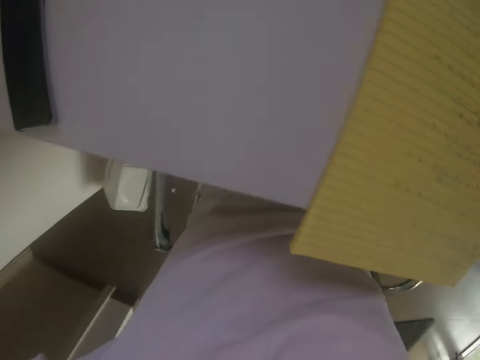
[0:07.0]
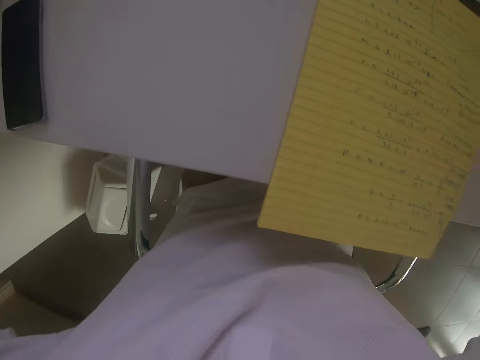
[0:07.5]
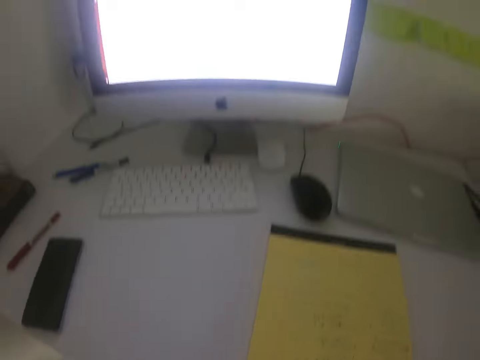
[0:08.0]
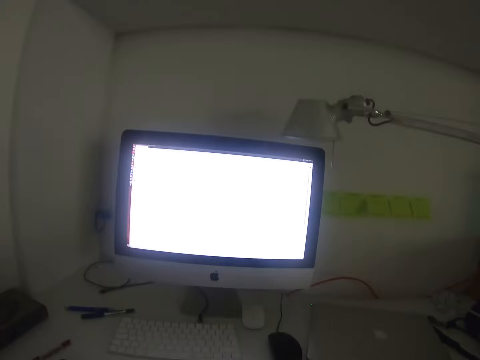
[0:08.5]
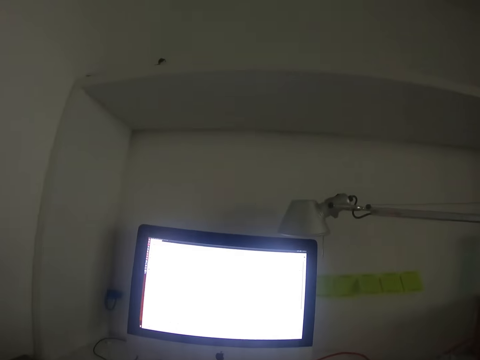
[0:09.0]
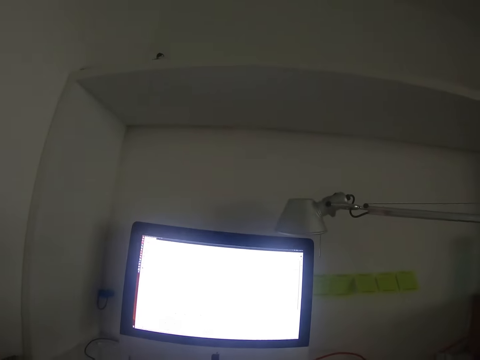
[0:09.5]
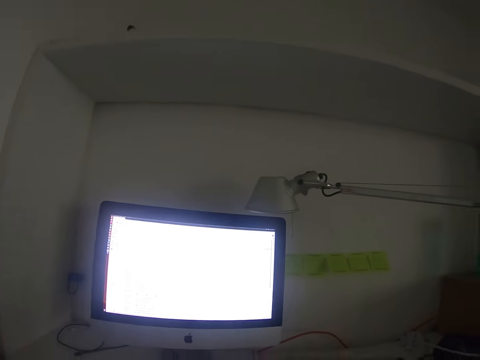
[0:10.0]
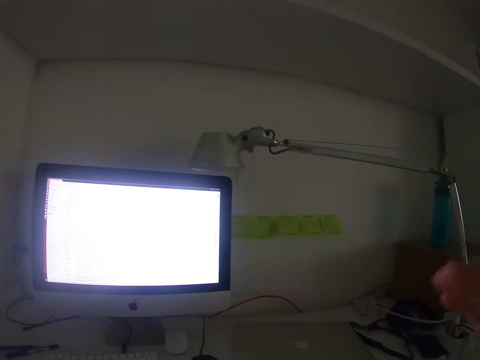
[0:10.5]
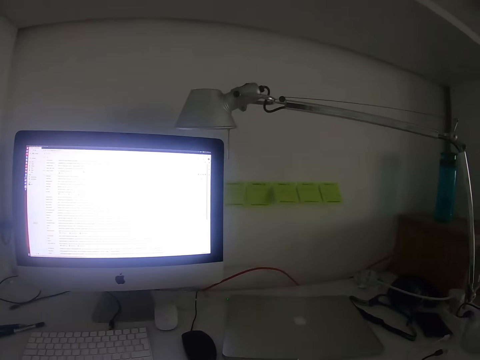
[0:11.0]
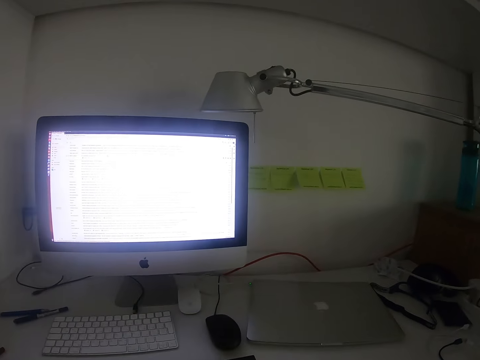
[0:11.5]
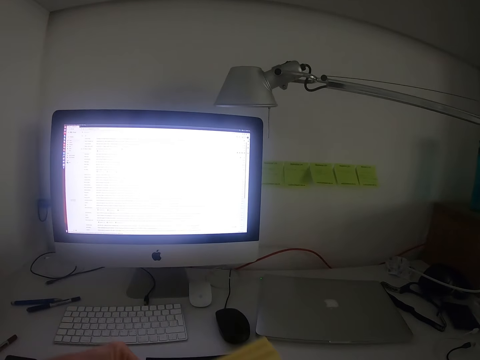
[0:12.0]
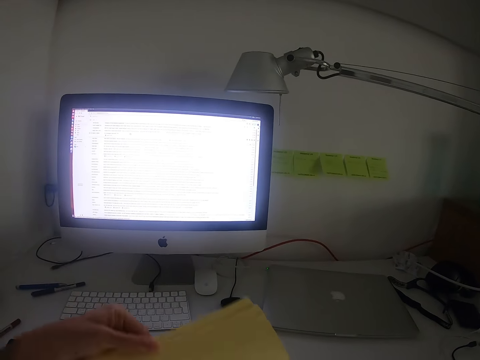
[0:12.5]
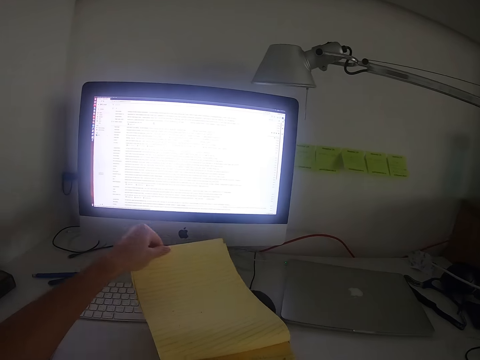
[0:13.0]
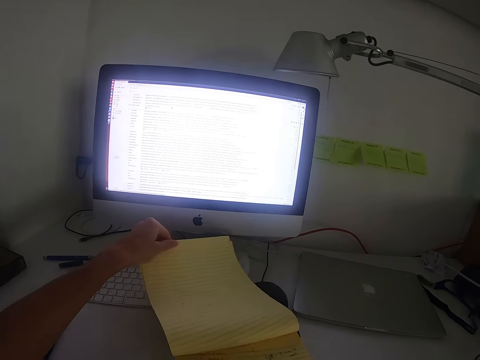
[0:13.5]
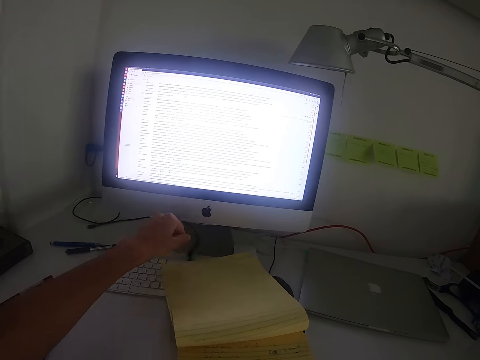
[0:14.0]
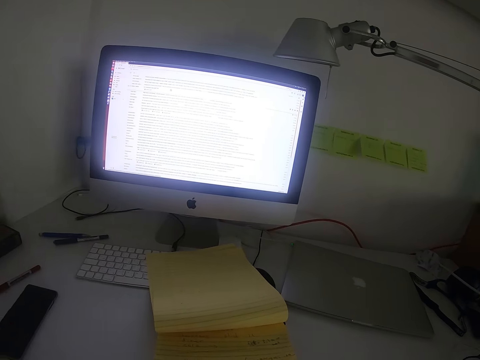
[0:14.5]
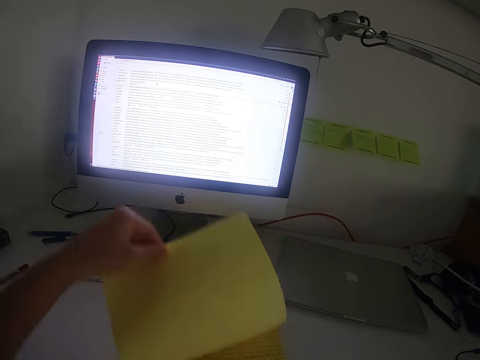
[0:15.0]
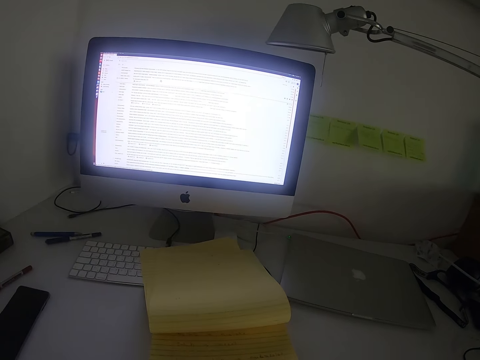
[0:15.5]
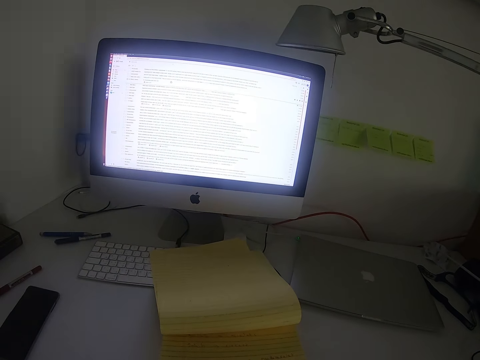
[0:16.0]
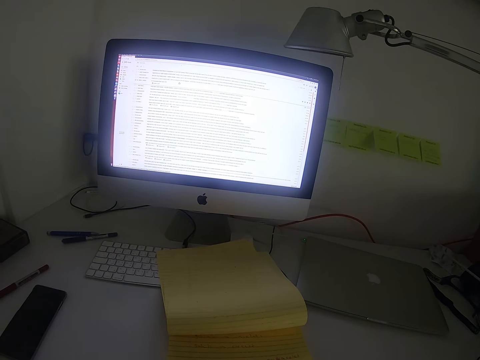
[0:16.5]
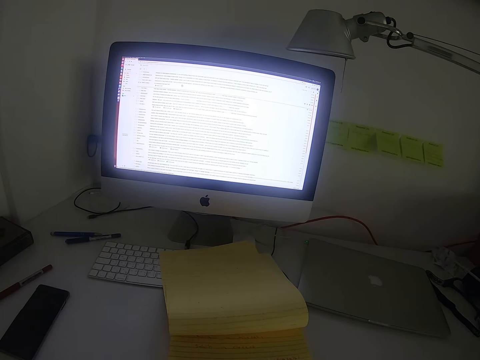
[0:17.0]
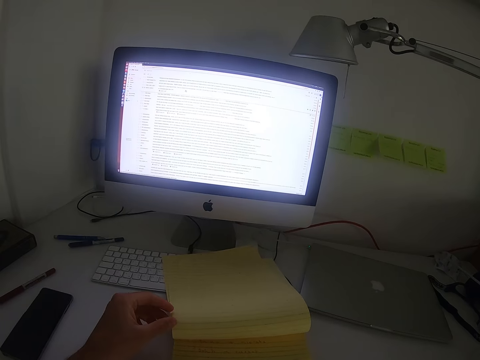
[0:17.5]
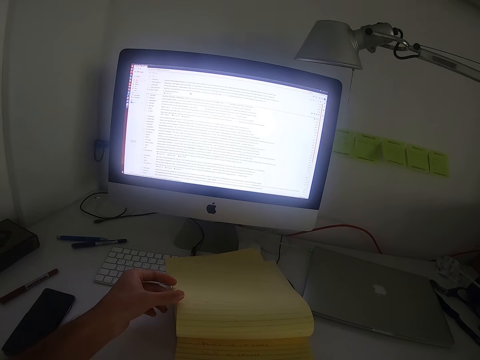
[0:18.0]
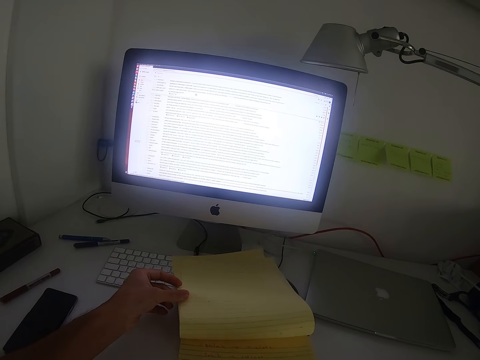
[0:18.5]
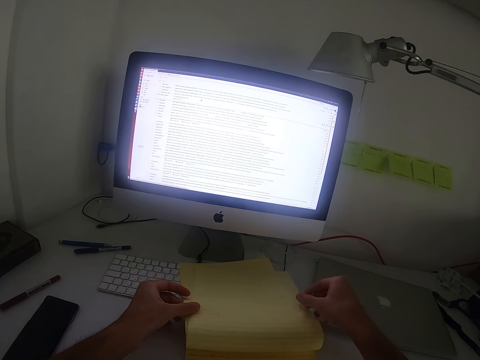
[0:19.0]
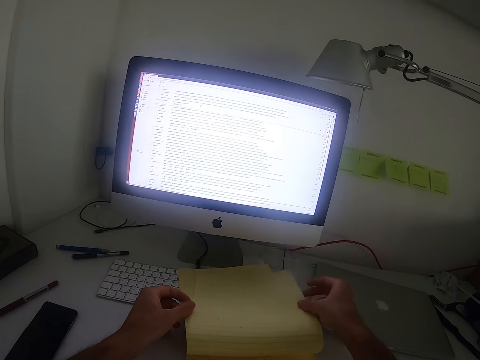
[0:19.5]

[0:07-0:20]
The camera wearer looks at a handwritten book. He looks upwards to the computer monitor. He picks up a book. He turns a few pages or sheets of paper from the book. He touches the sheet of paper with his two hands.

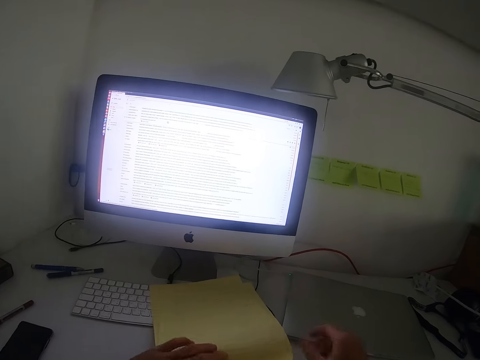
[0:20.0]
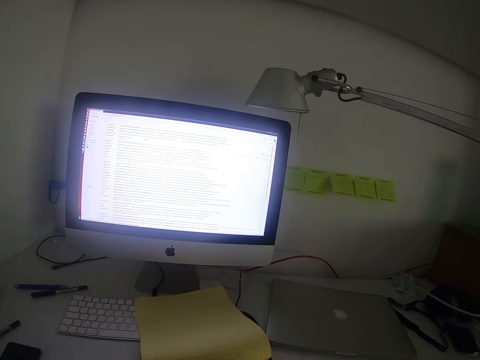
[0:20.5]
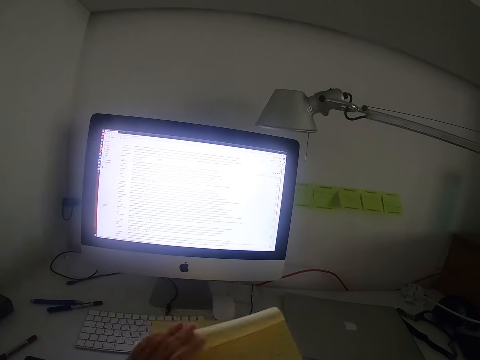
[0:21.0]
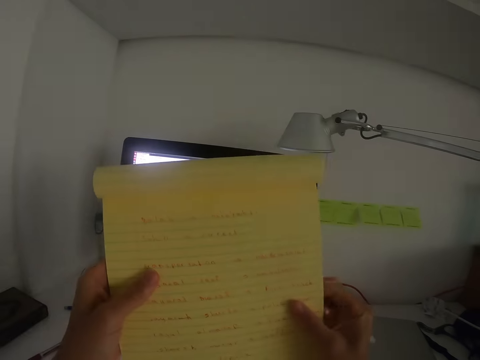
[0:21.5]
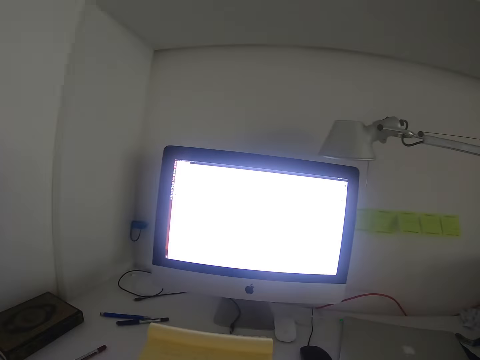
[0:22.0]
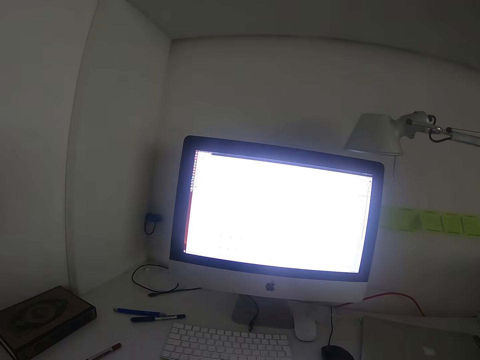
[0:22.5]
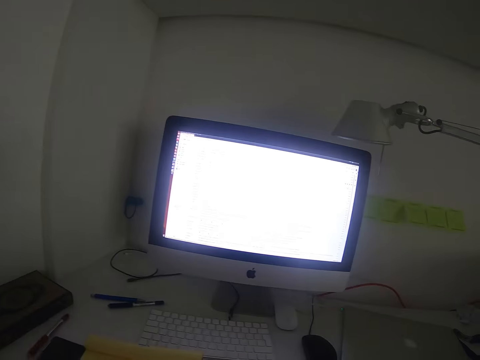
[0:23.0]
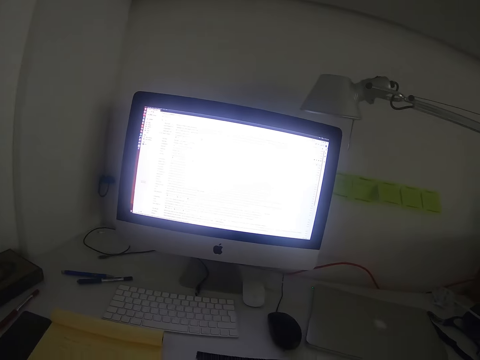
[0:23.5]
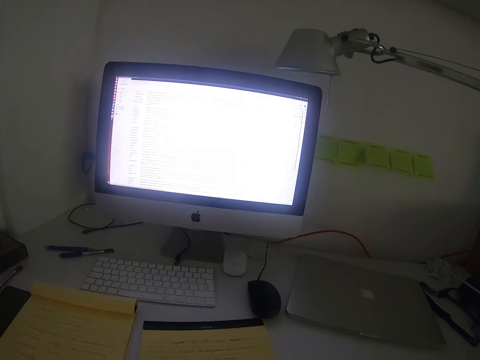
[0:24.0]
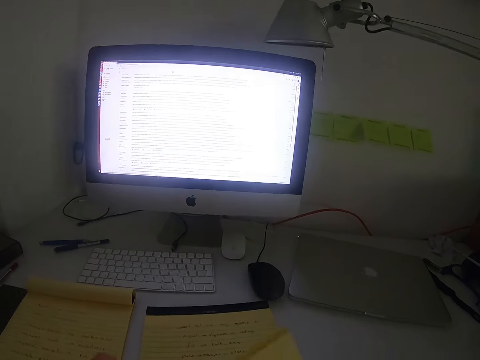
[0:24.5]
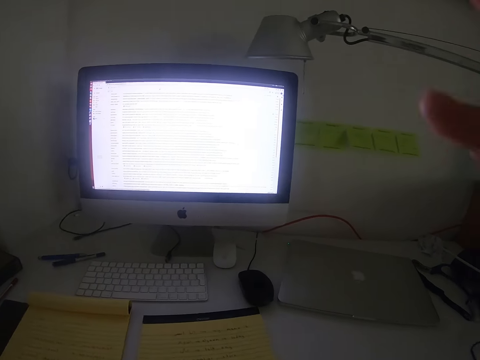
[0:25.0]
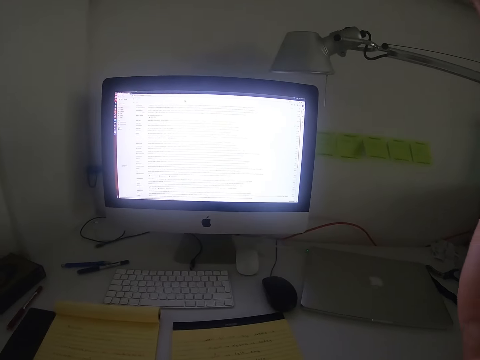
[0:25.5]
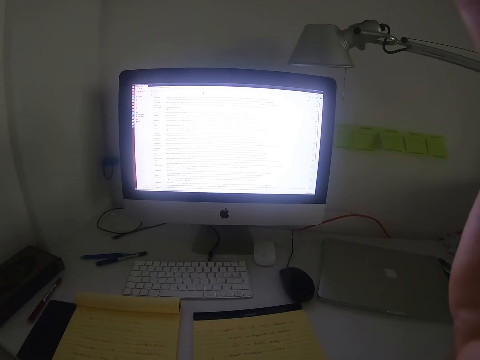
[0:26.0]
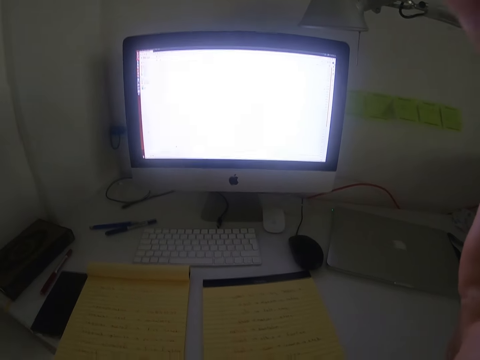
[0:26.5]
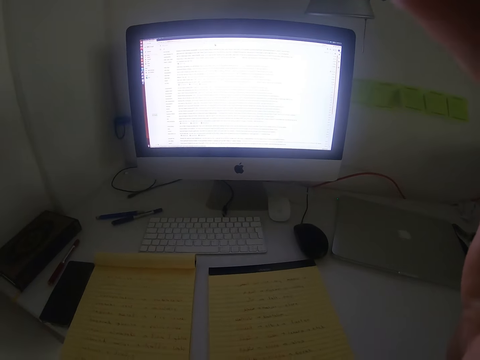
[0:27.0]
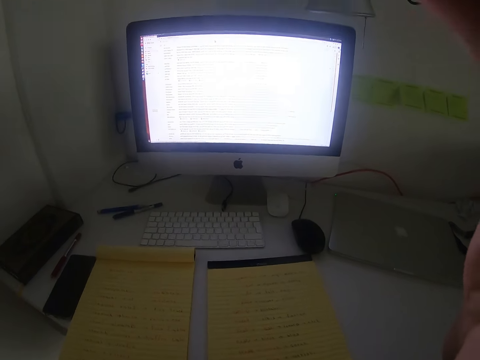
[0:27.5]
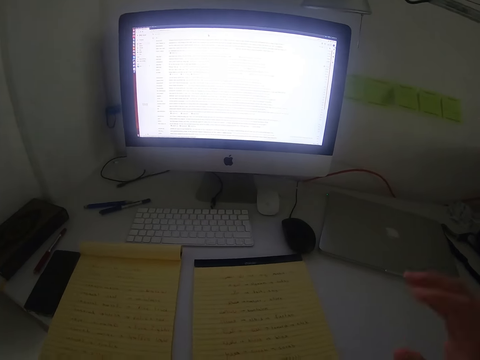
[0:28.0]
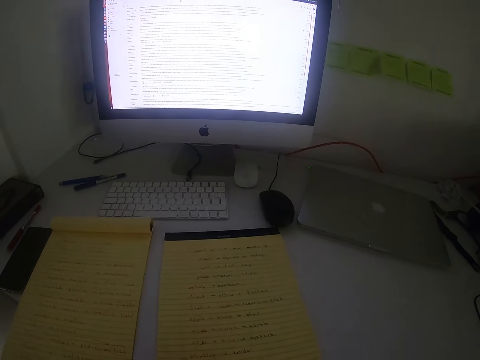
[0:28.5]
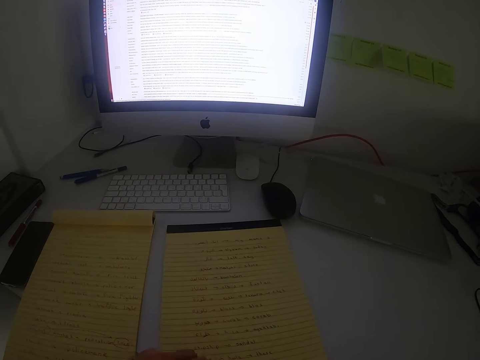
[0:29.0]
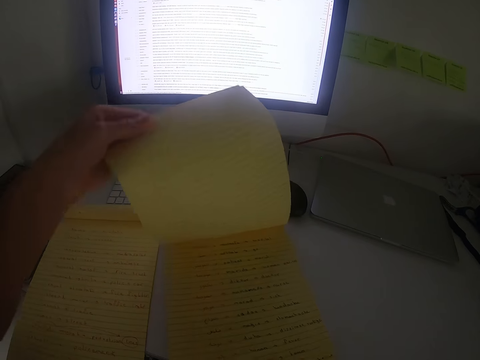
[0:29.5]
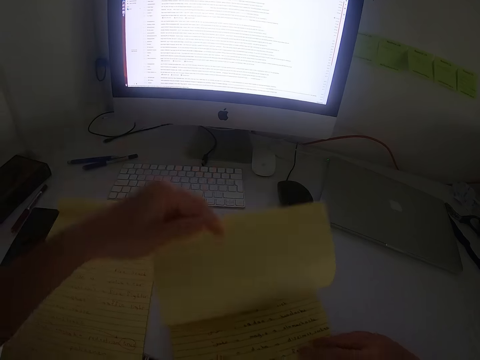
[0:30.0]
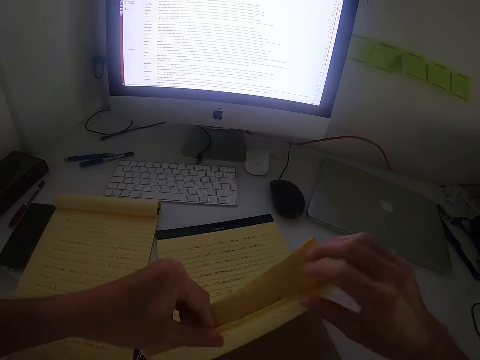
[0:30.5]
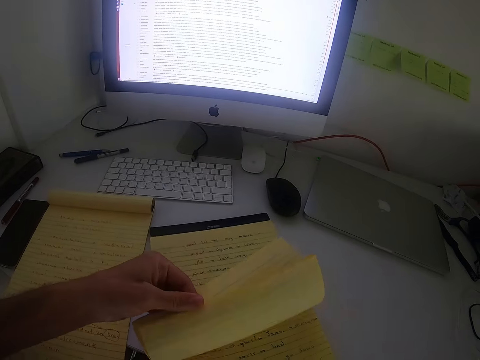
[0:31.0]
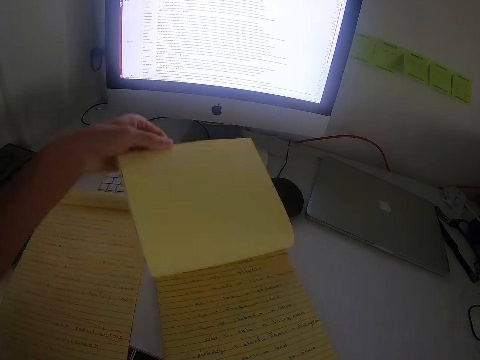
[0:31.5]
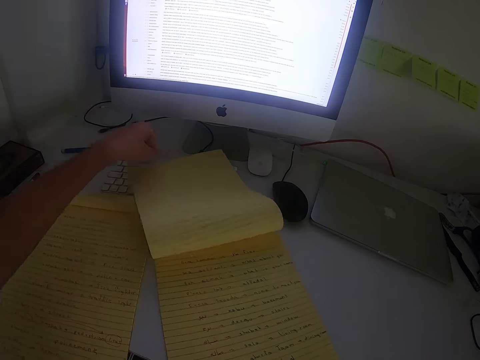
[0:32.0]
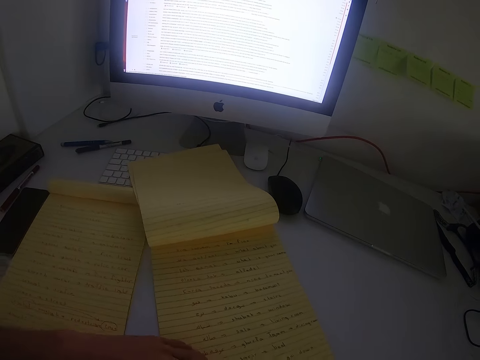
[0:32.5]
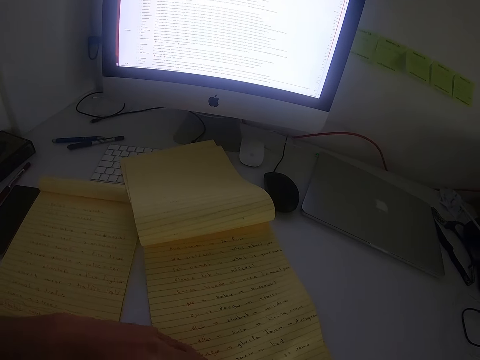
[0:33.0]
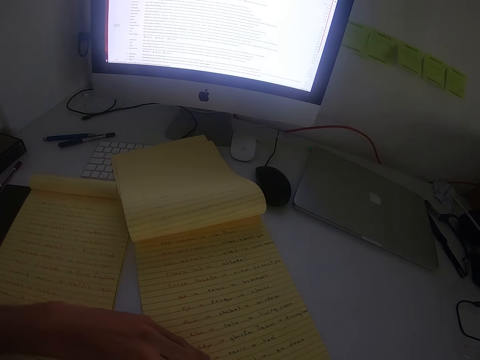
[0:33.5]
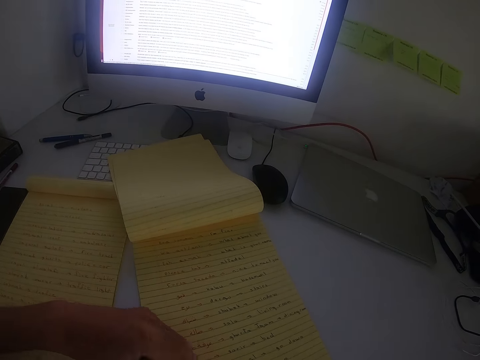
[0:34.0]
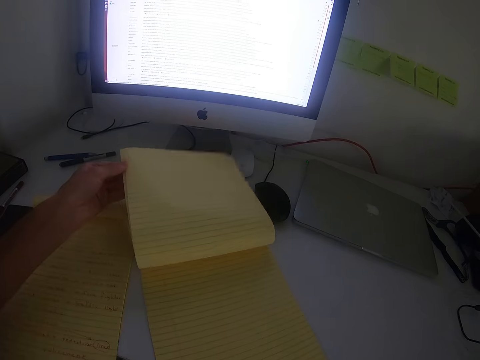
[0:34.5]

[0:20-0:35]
The camera wearer folds the book. He lifts the book from the table. He places the folded book on the table. He moves a little the other book on the table. He lifts up his right hand, adjusts the camera, and puts his right hand down. He turns a page or sheet of paper over. He puts the page back. He lifts other sheets of paper. He flips through pages from the book. He turns a few pages over. He raises some sheets with his left hand.
